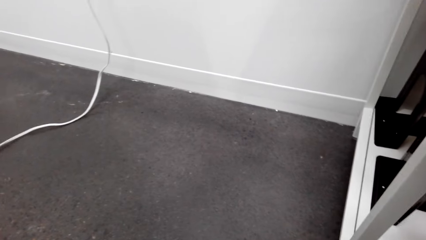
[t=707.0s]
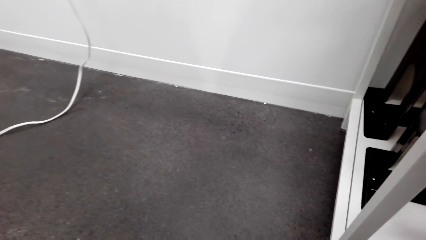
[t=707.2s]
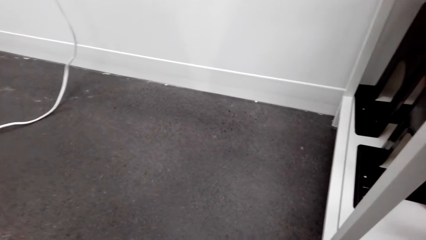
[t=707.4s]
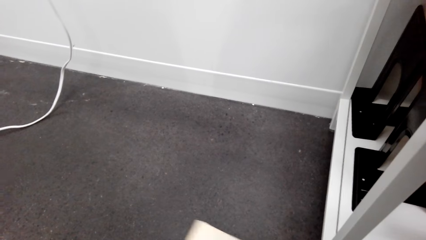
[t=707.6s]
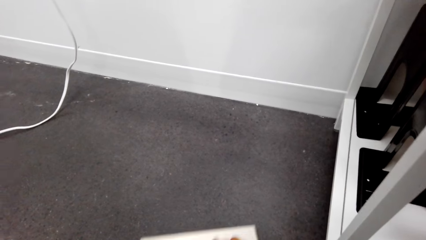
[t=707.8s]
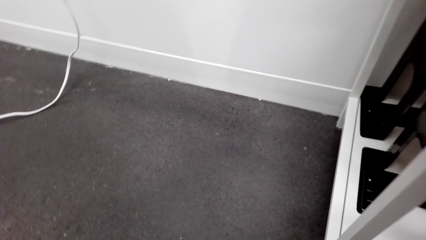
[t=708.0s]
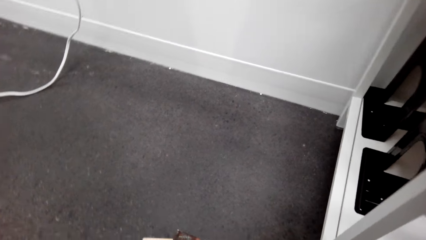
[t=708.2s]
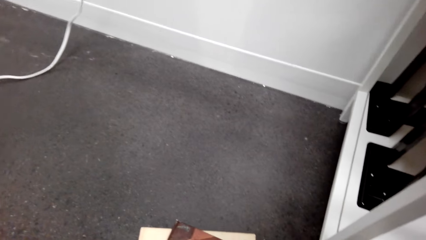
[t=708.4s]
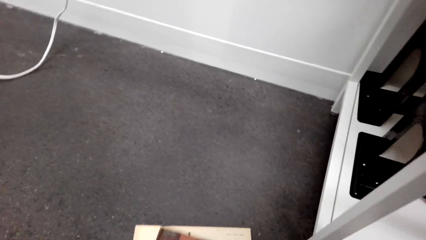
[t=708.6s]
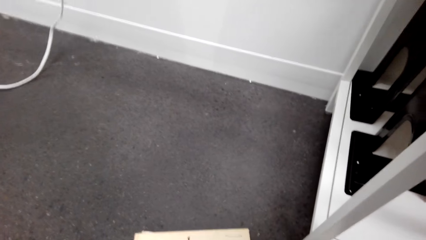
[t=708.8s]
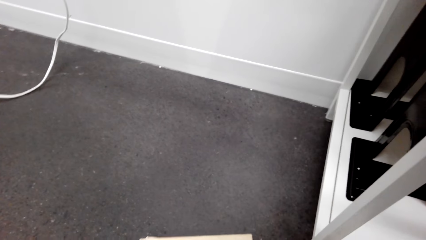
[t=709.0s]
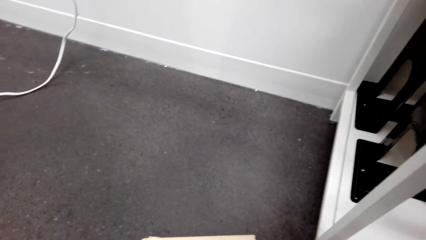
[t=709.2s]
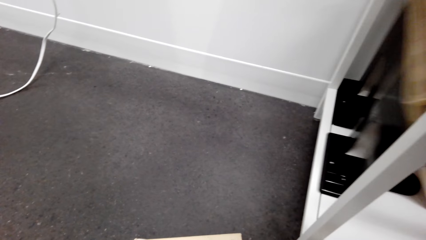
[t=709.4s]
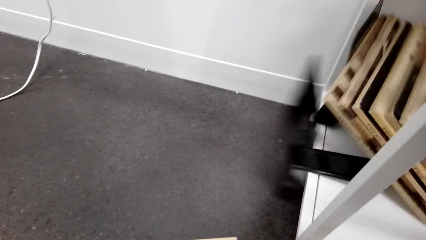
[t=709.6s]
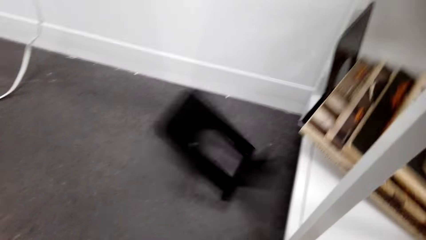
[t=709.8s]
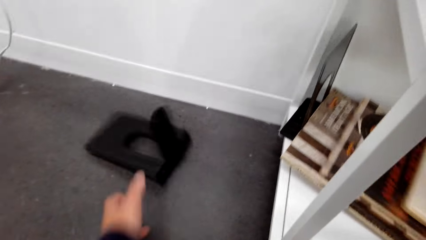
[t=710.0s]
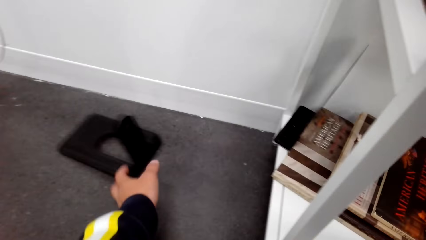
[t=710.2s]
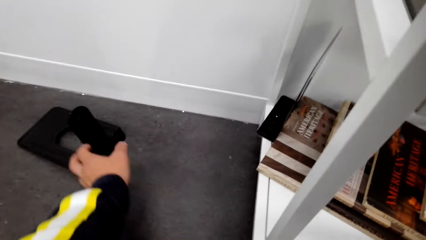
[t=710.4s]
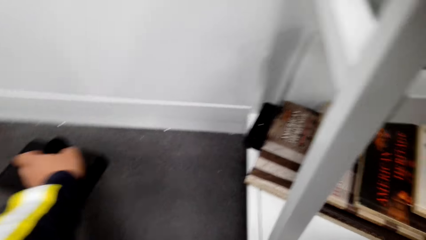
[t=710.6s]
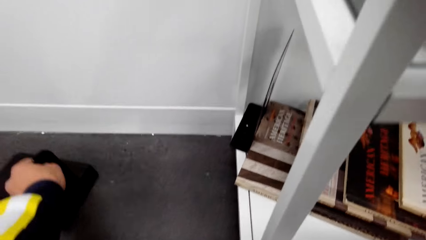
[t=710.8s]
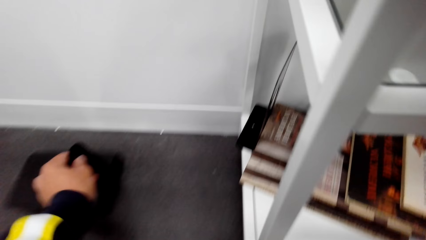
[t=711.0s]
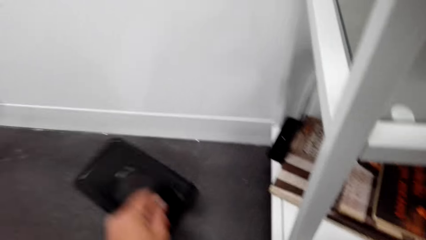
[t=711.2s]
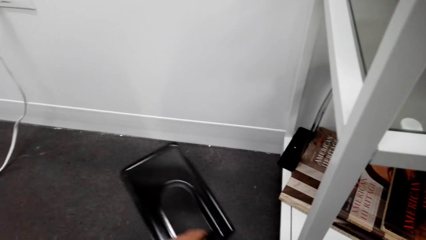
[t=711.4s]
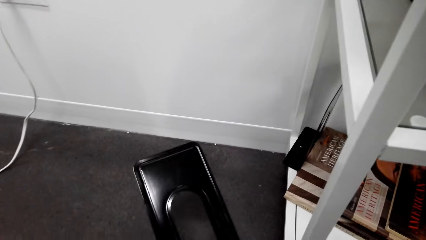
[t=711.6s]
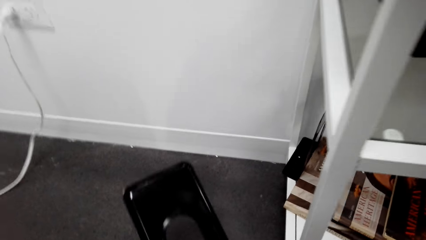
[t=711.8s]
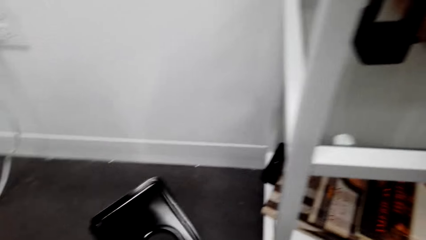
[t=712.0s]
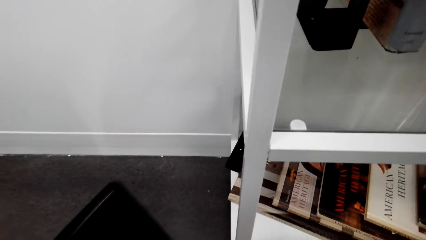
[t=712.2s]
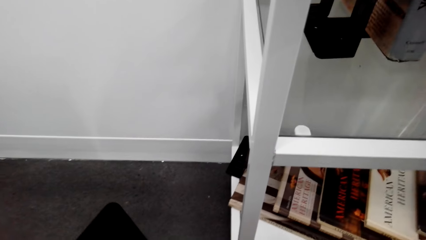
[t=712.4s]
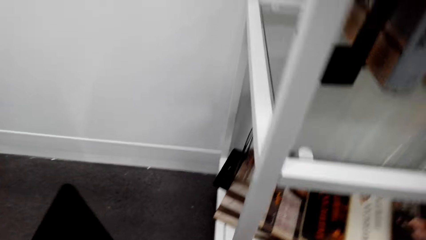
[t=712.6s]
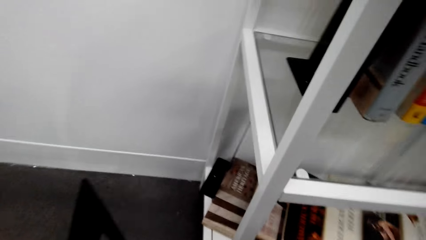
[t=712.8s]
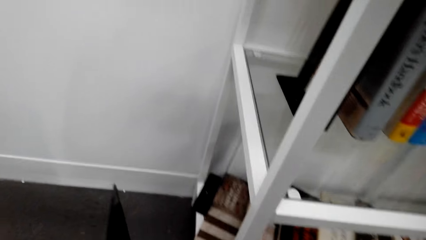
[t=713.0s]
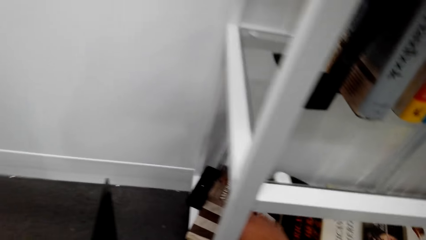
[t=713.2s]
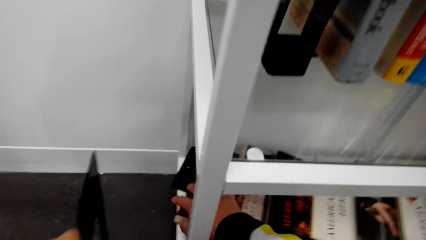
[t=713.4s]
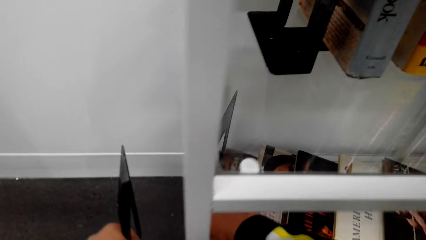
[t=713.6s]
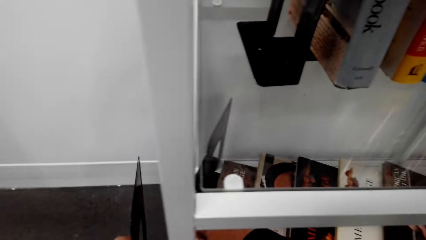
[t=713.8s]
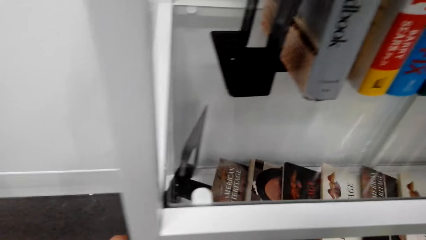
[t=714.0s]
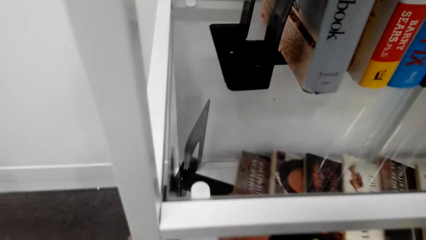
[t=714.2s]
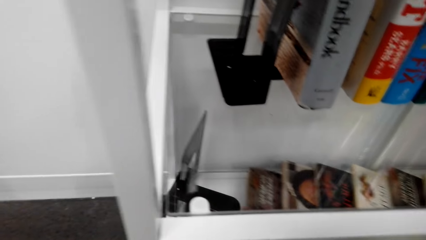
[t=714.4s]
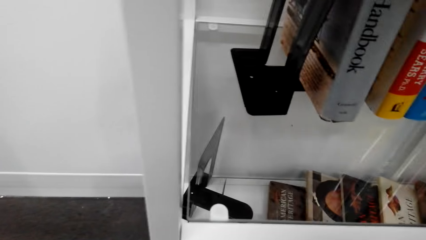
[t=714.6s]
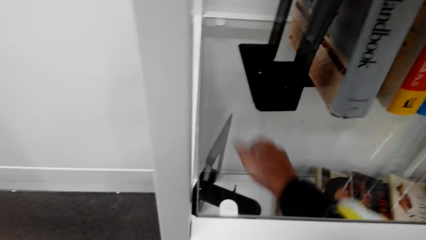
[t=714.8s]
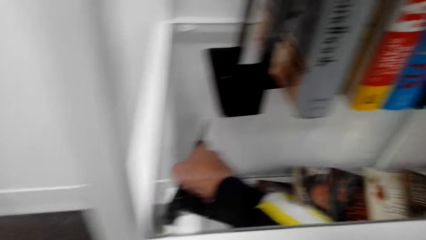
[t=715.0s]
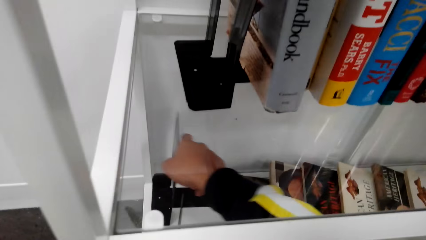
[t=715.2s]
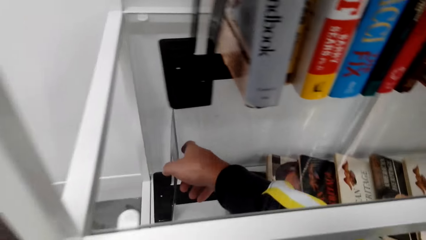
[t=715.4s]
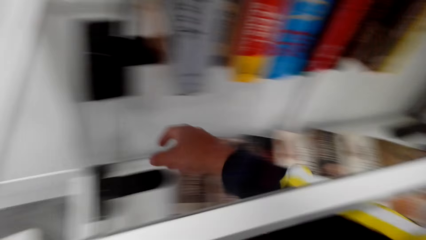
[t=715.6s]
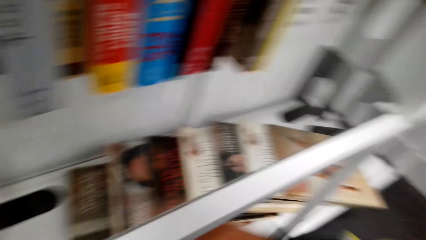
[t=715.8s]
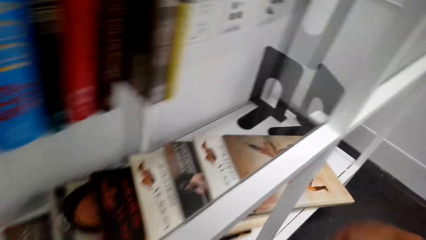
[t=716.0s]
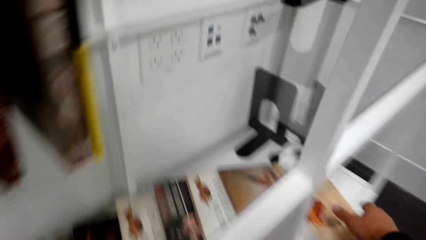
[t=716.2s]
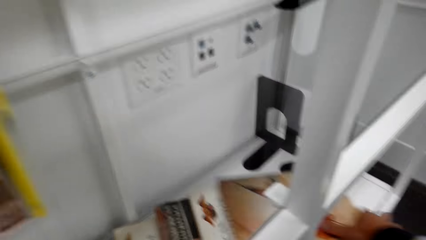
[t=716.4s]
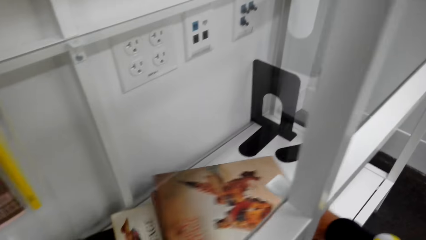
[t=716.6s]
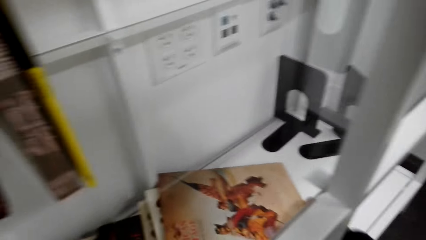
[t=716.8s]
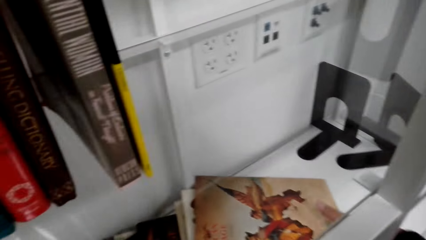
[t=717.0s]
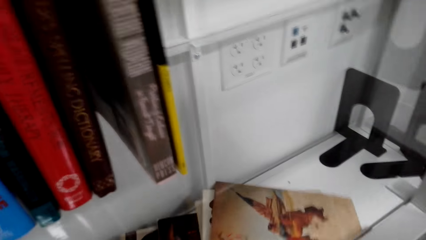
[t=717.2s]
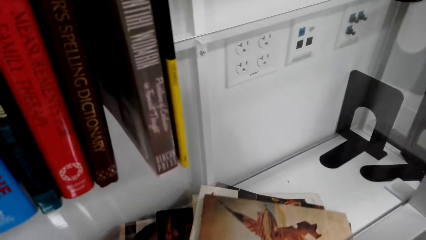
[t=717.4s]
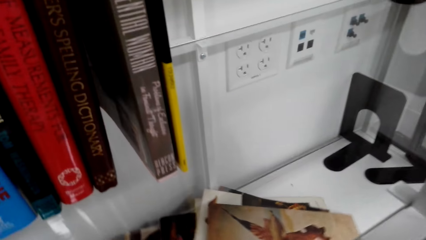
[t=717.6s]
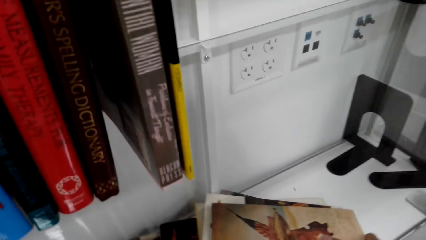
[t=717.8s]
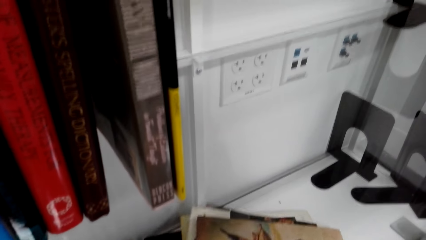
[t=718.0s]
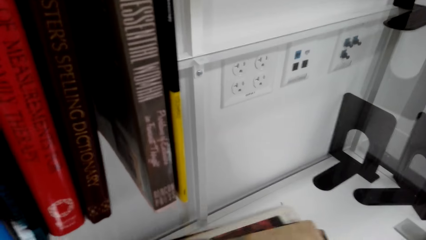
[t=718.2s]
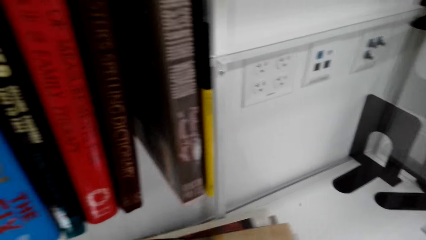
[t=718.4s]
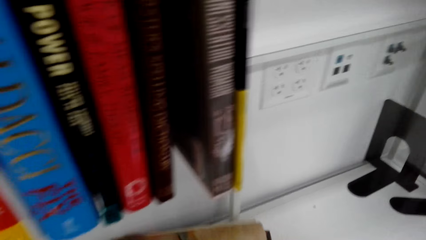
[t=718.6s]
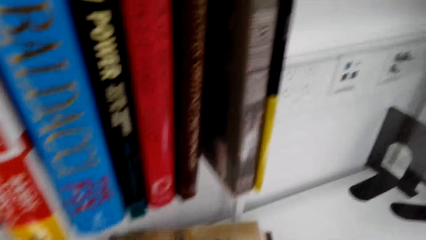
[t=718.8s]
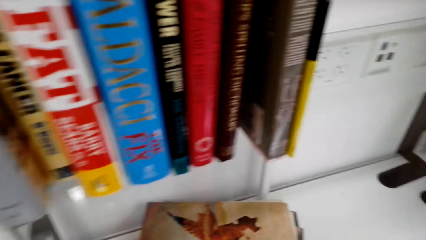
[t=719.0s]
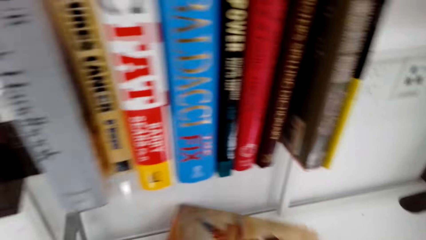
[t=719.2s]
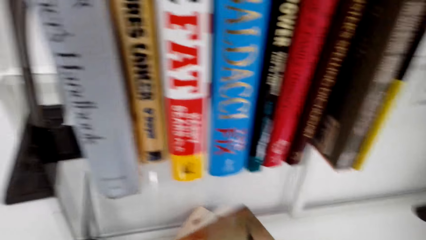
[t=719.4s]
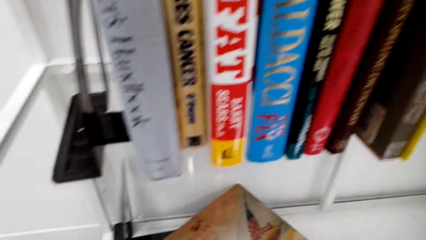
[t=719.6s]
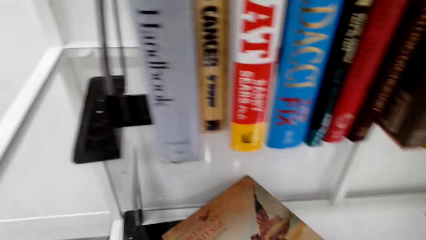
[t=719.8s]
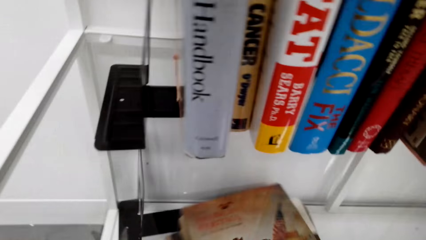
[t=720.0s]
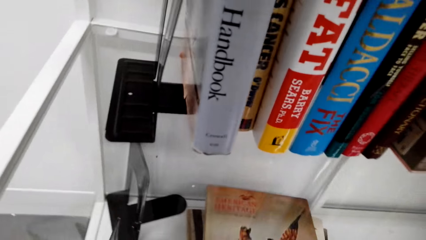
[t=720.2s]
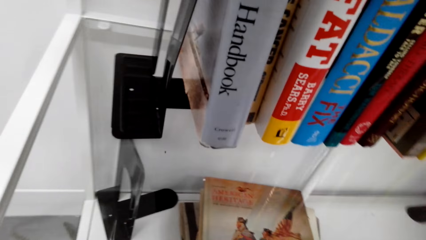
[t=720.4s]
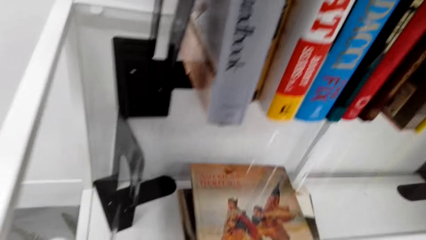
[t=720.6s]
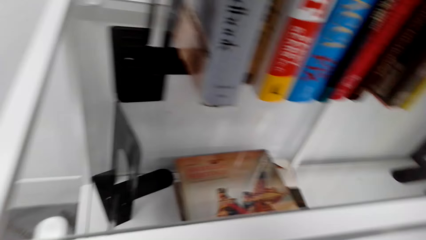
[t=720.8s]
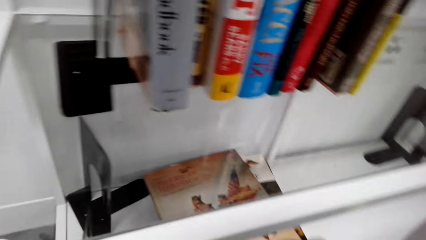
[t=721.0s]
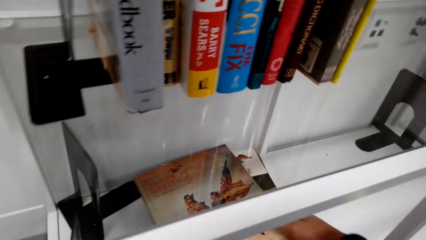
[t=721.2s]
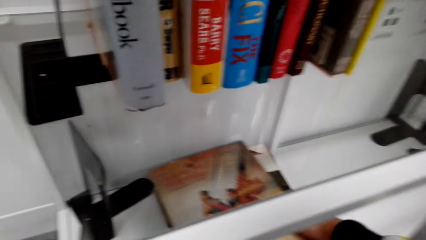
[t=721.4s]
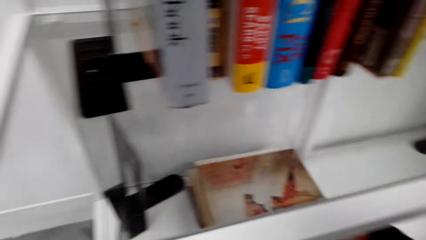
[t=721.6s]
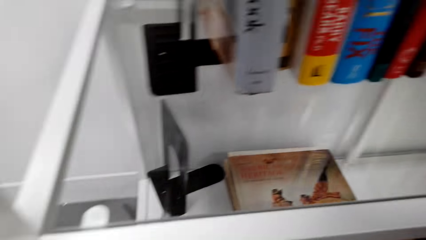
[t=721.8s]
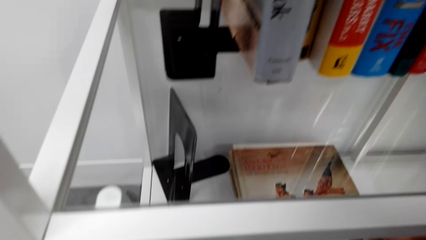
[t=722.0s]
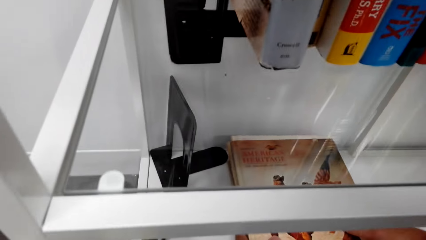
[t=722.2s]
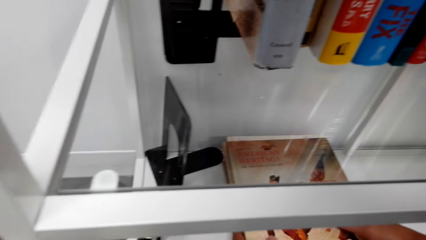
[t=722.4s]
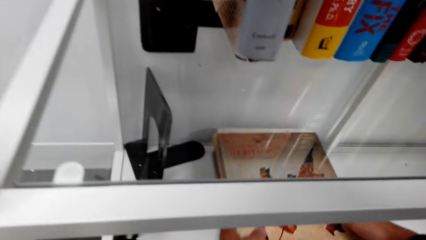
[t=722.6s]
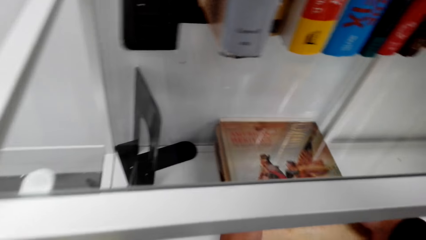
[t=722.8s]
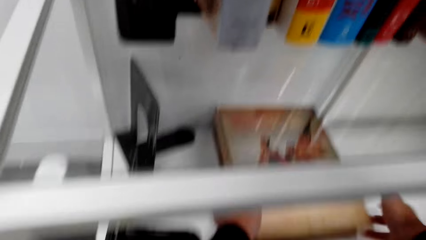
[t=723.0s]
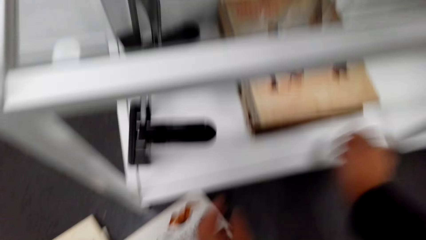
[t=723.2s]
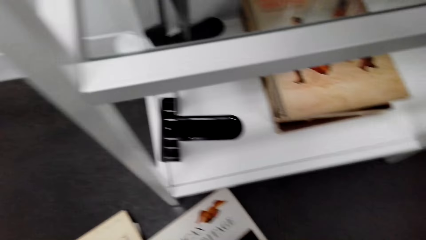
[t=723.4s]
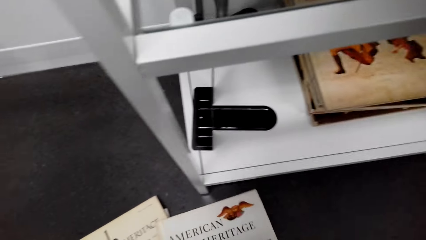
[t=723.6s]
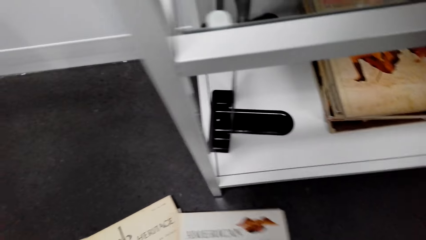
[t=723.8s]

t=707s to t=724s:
The camera wearer moves books on the floor. They pick up the books holder on the floor. They move a book on a shelf. They put back the books holder into the shelf. They arrange books on the shelf.
